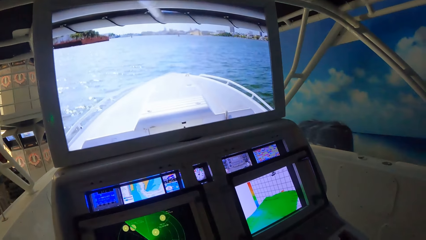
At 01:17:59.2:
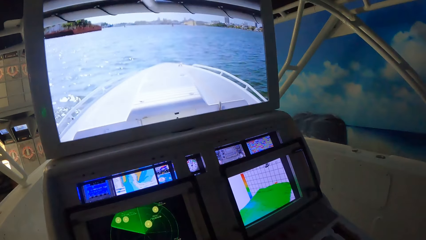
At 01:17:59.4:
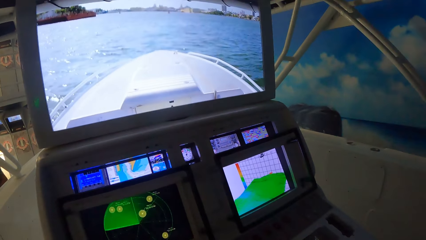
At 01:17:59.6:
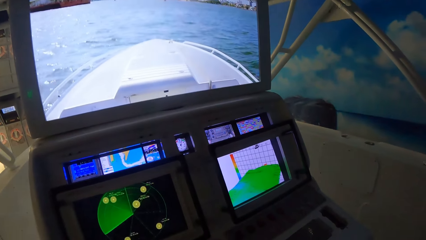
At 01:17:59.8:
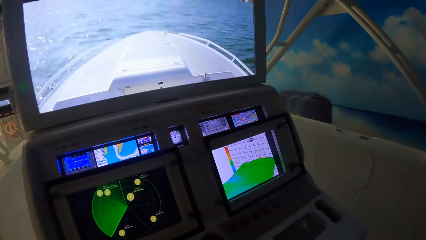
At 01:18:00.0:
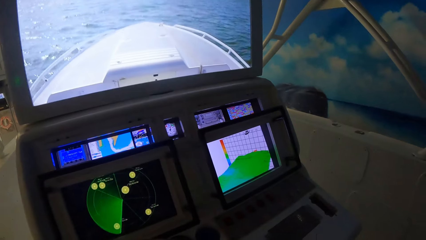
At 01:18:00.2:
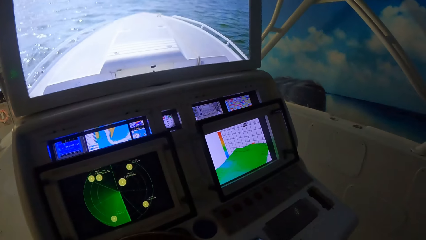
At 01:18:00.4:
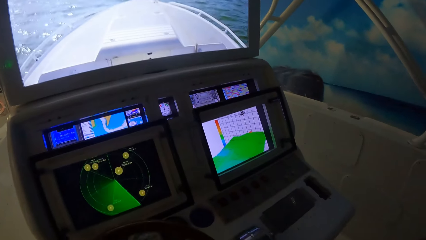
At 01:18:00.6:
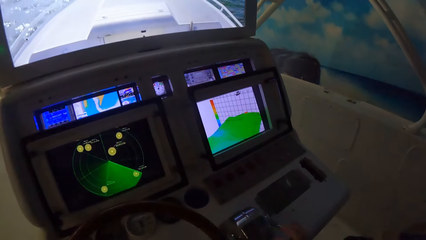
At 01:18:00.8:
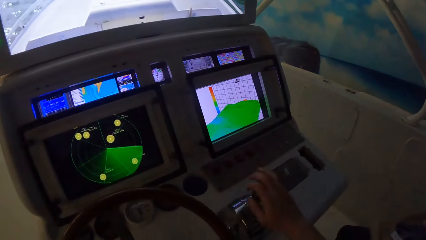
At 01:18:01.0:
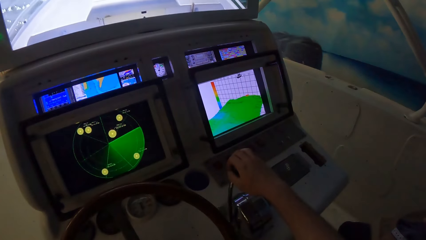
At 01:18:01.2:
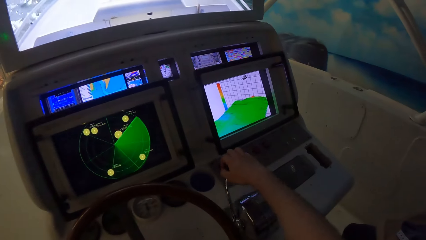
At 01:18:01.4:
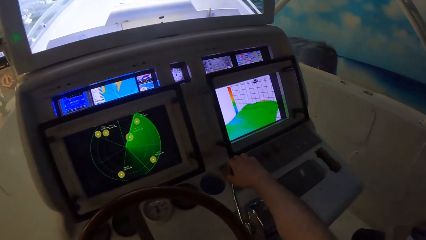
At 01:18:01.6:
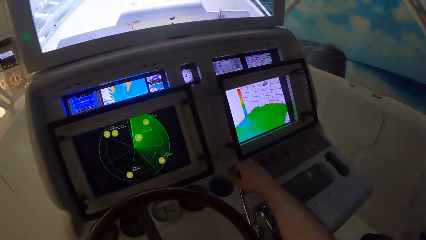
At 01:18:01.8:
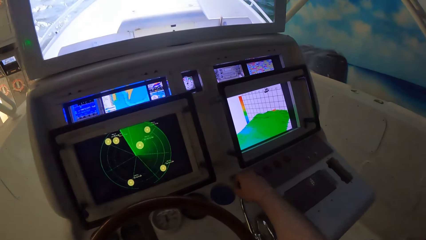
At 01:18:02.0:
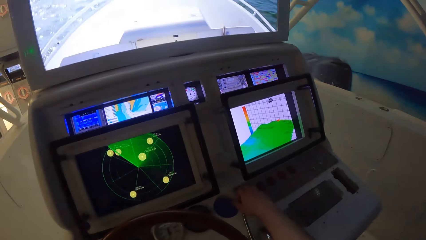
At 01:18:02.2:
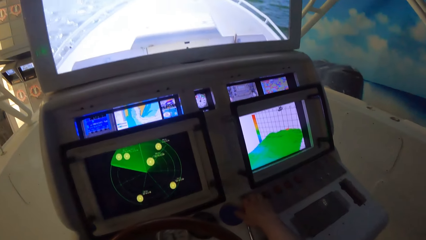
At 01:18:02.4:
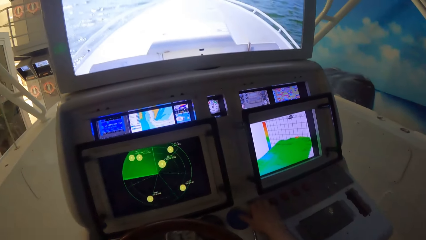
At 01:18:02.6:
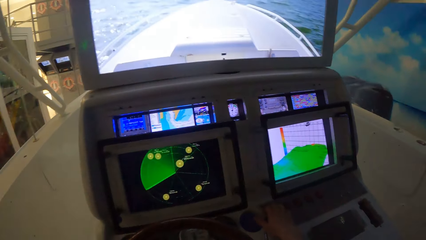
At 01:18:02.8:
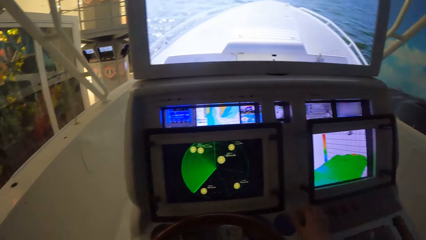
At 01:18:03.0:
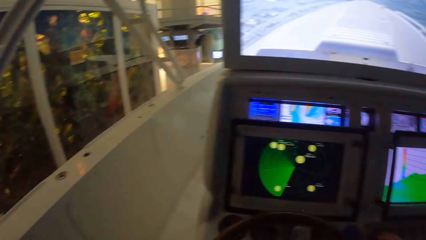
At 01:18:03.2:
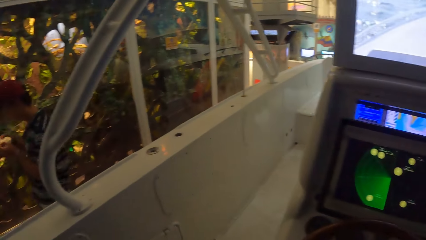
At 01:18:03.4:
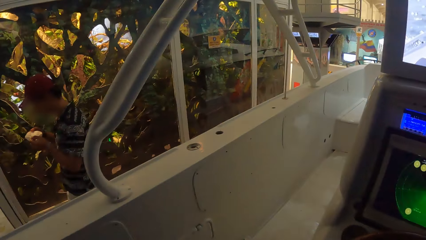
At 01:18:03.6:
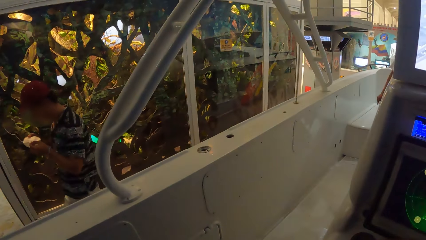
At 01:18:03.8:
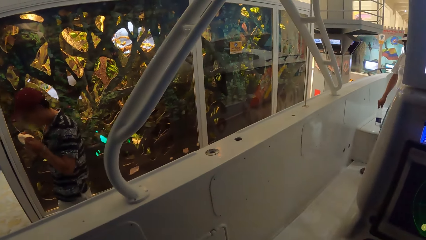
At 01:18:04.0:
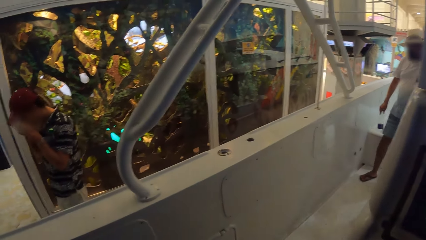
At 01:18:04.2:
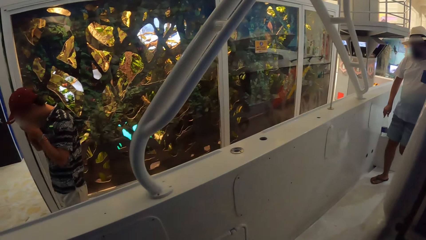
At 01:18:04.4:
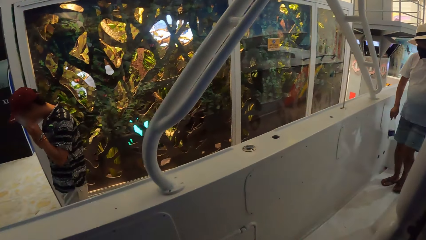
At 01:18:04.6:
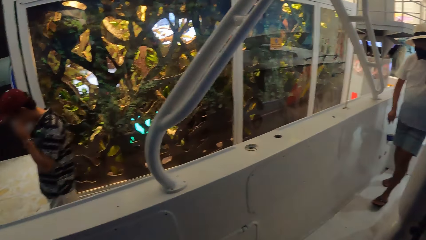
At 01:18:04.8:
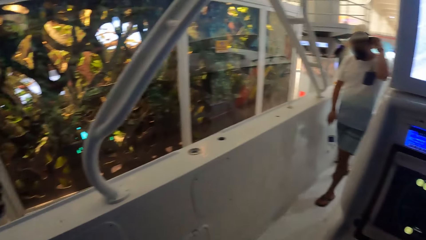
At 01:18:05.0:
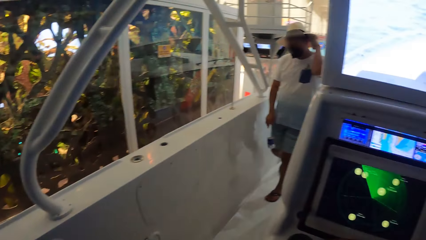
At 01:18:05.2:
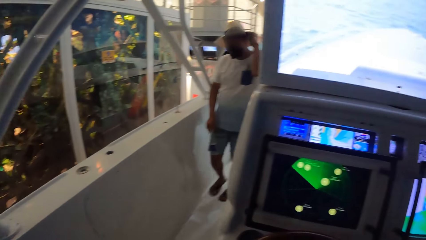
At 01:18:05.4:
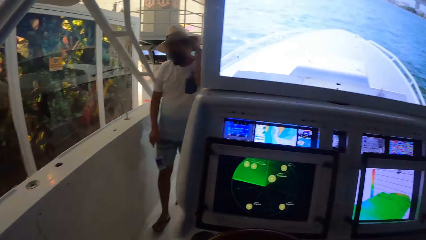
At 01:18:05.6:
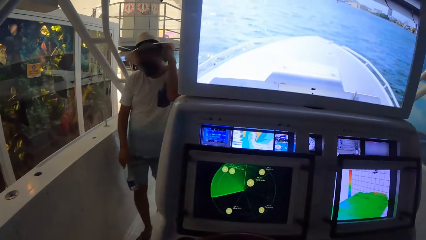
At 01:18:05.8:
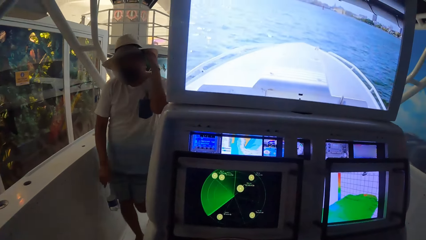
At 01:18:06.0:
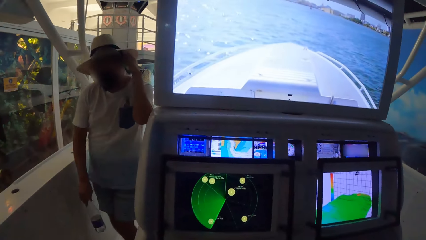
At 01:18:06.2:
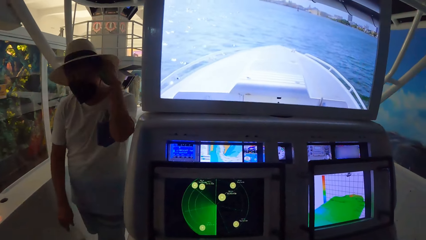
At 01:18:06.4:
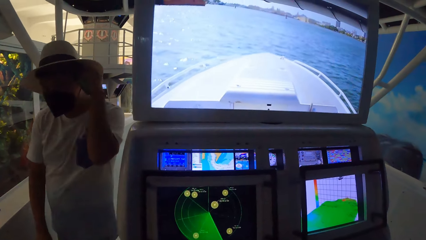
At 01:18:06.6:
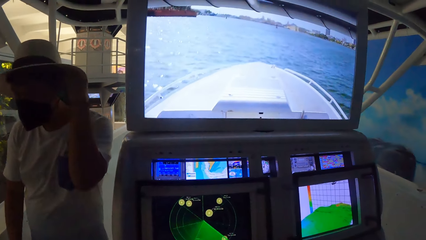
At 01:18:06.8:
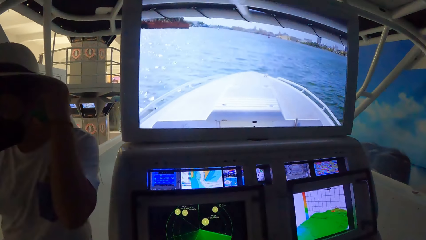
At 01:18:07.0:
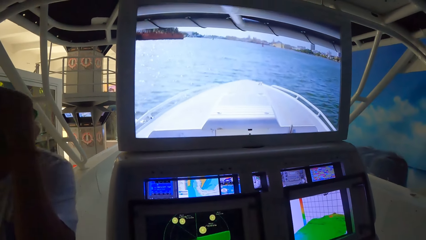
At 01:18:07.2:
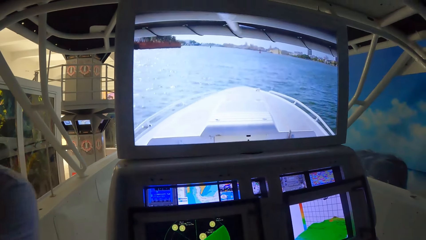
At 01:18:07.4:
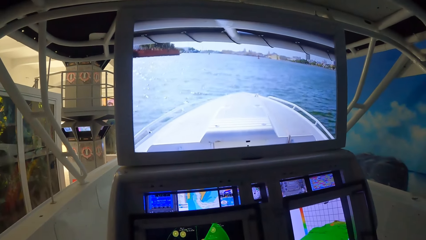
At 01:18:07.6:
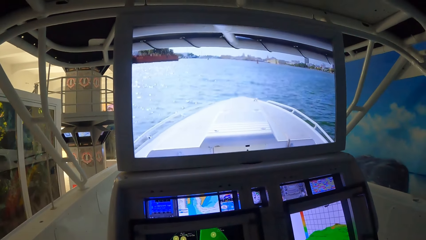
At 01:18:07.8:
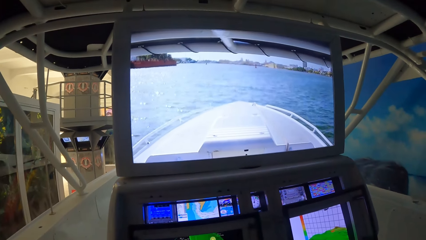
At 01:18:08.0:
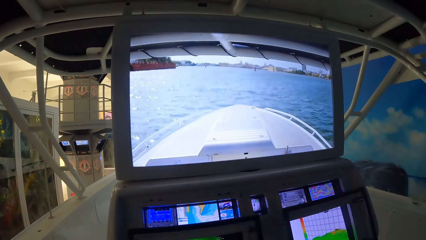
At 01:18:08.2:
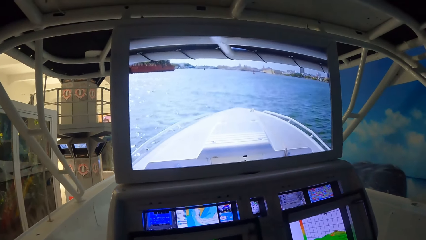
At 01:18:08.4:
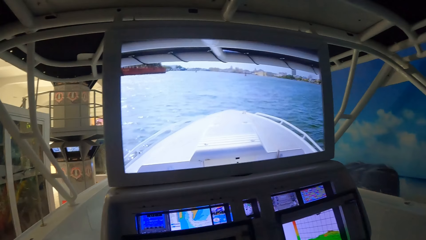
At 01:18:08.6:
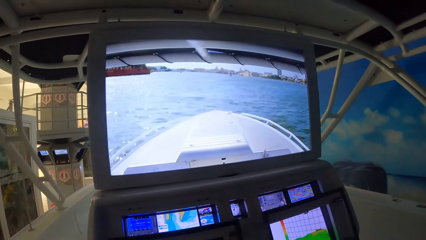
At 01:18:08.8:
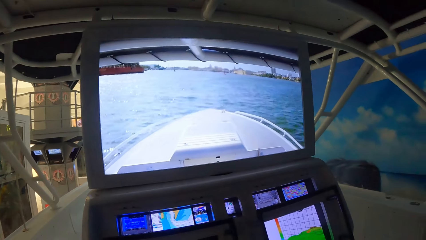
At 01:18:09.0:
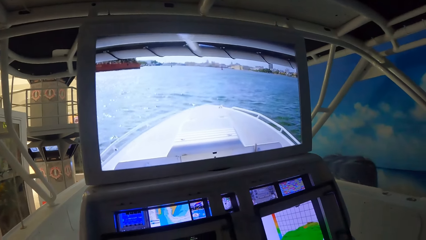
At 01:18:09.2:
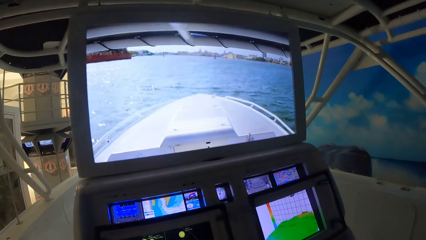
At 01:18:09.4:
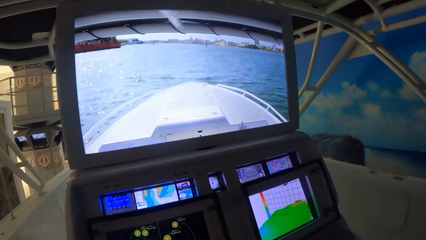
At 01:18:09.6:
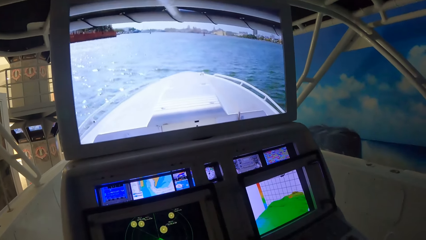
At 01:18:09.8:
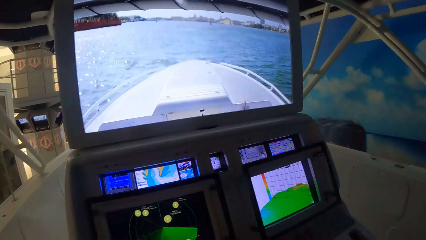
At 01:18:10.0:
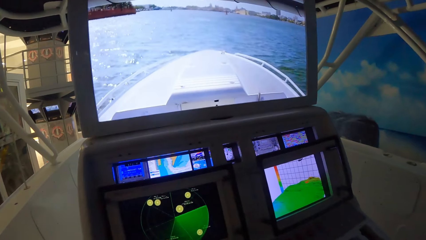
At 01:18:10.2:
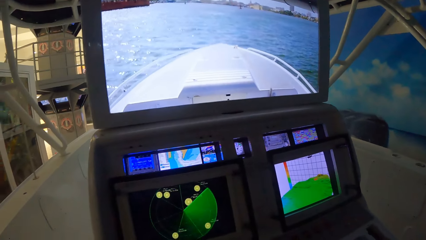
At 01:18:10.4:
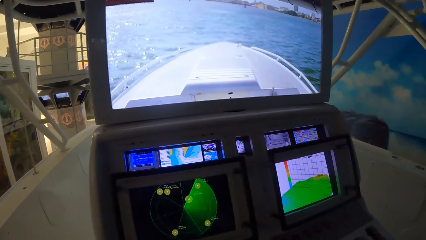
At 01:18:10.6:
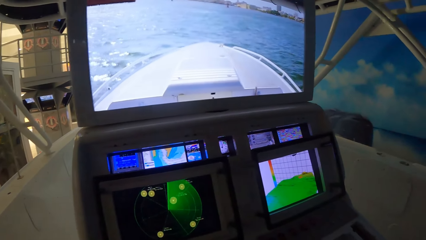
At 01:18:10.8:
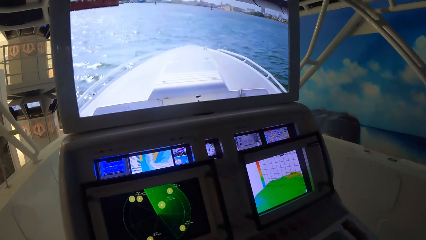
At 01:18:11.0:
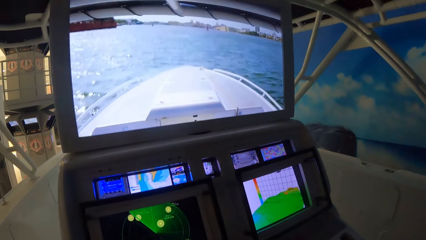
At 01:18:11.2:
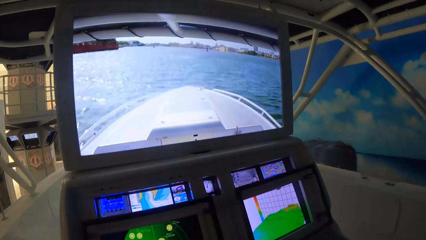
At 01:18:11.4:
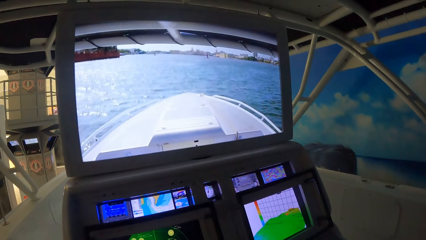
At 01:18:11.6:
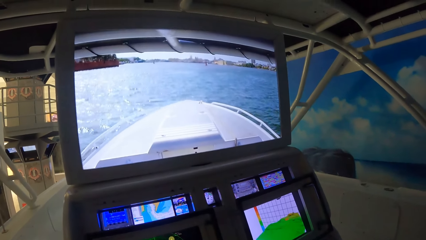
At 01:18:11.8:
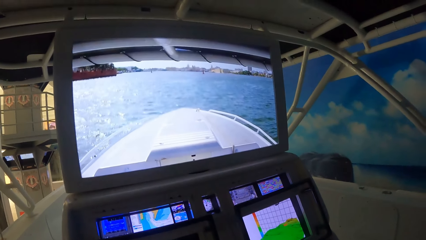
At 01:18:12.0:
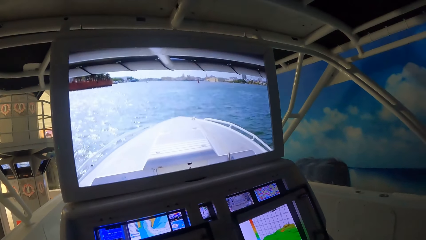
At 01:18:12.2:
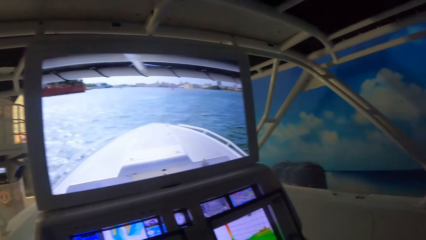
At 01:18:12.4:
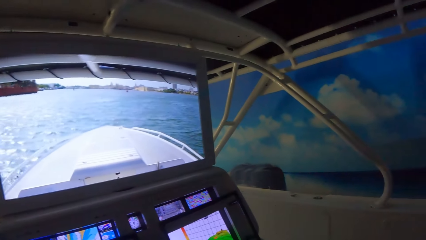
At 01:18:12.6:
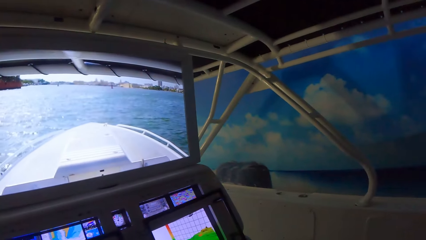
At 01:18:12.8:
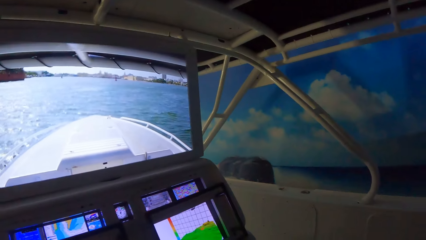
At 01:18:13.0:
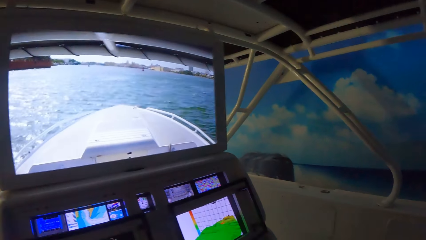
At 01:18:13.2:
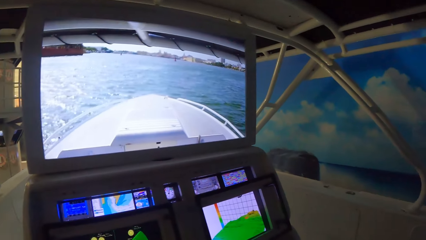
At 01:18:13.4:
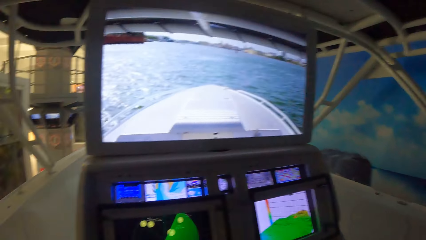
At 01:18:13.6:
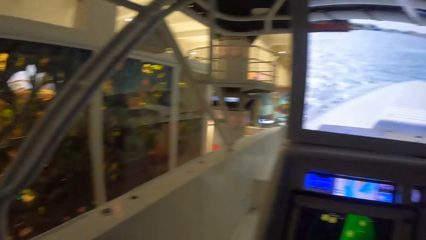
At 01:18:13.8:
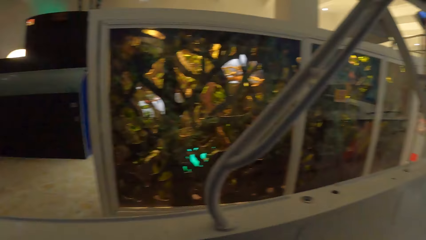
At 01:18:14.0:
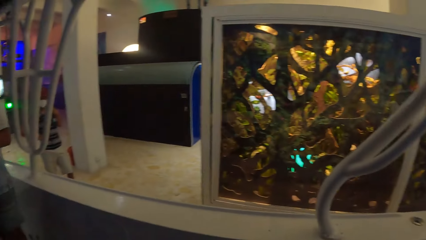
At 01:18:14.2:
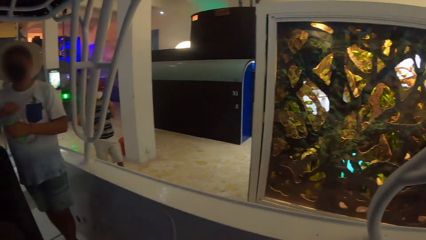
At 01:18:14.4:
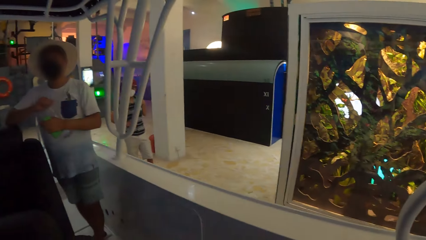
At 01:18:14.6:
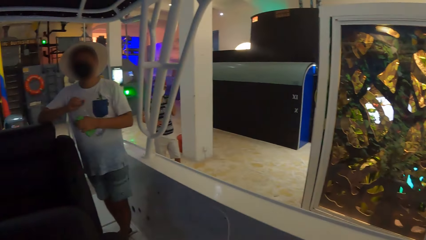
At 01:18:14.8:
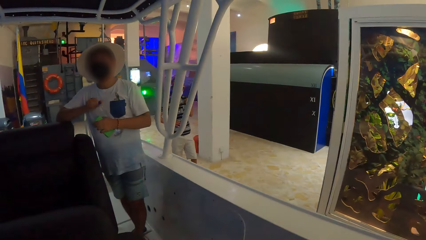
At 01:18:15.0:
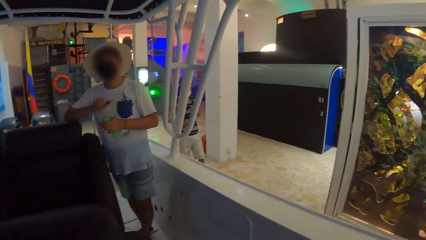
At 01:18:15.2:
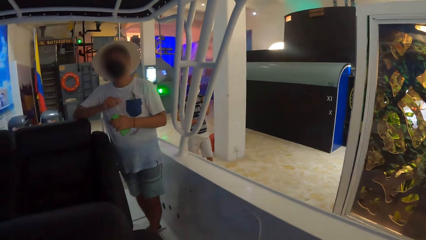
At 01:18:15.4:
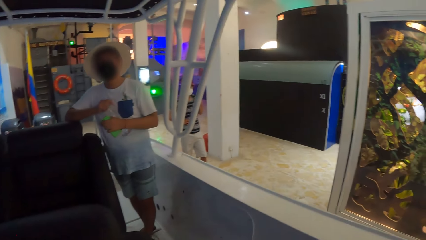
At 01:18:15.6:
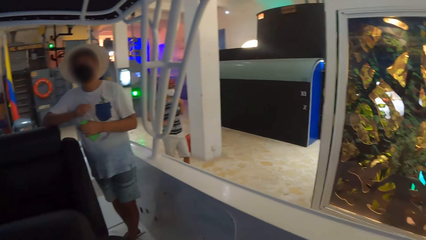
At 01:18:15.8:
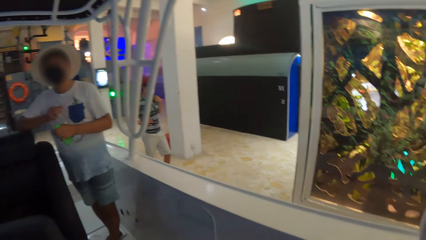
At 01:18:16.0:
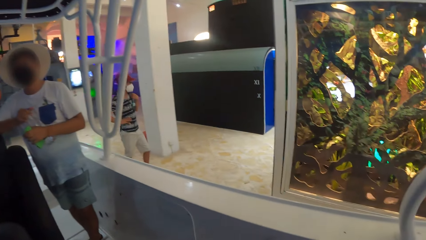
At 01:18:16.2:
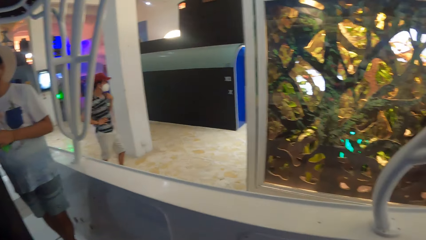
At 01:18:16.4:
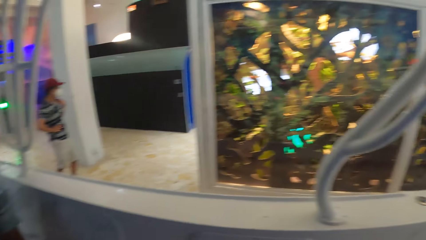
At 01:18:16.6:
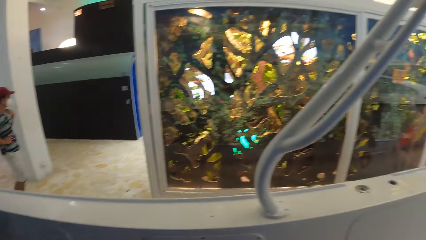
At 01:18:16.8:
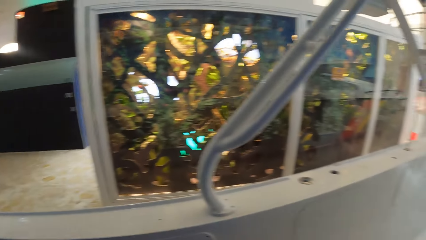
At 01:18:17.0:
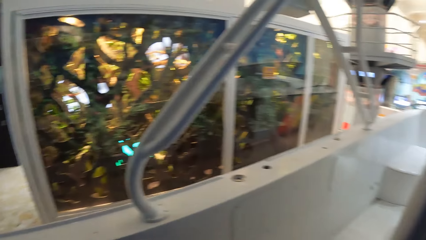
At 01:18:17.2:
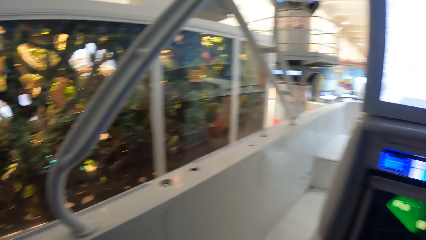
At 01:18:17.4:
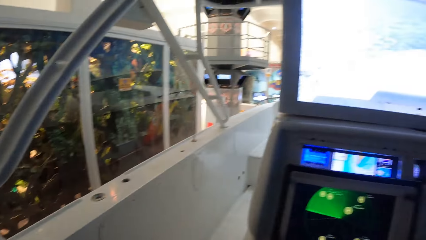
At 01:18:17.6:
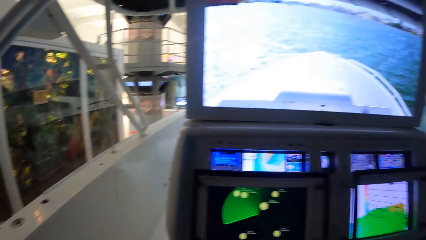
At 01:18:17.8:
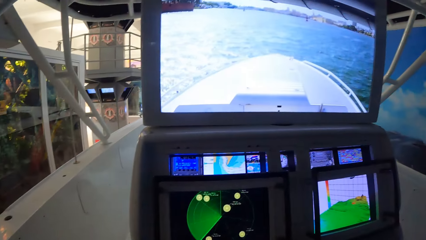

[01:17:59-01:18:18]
The camera wearer pushes the metallic rod back. A man adjusts his nose mask with his left hand. The camera wearer looks at the screen. They look around. They interact with the man.
